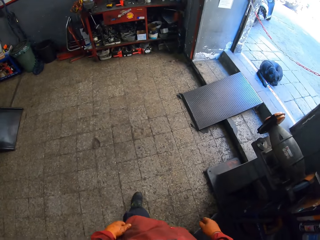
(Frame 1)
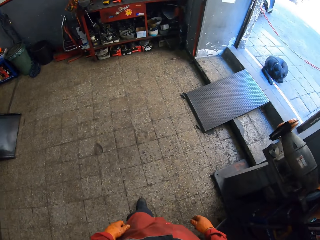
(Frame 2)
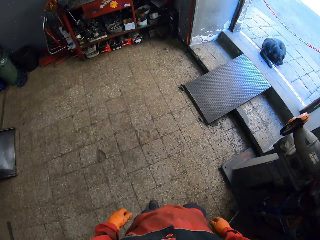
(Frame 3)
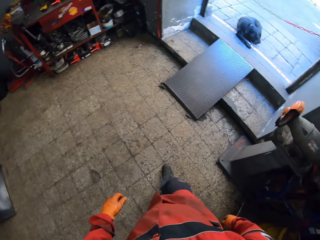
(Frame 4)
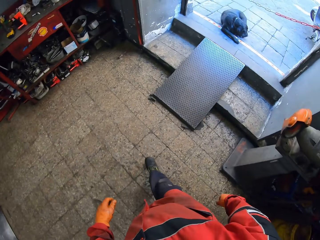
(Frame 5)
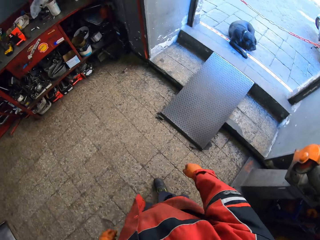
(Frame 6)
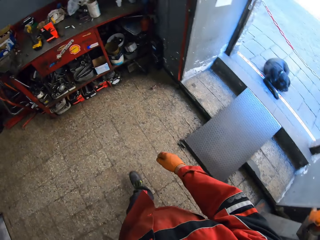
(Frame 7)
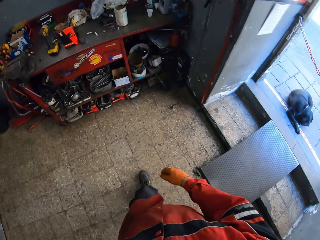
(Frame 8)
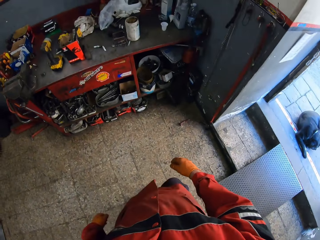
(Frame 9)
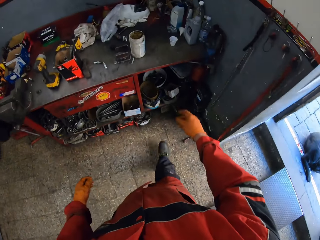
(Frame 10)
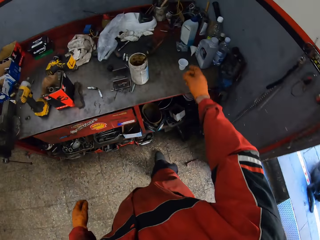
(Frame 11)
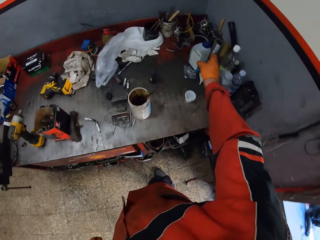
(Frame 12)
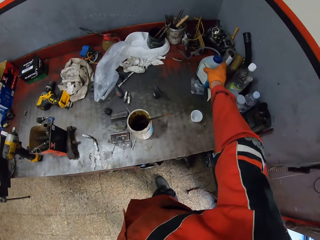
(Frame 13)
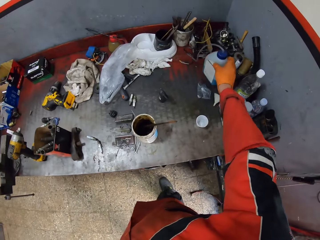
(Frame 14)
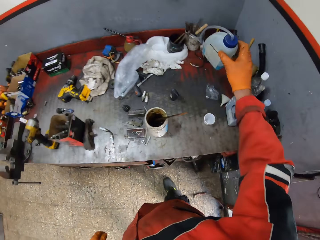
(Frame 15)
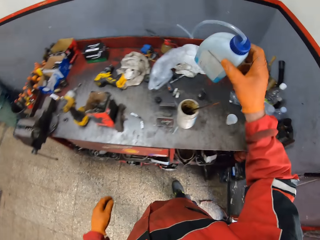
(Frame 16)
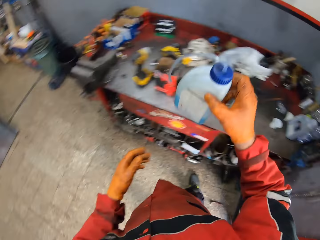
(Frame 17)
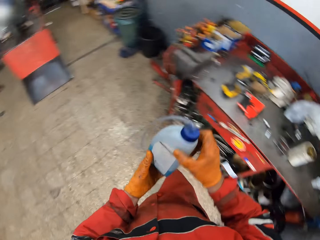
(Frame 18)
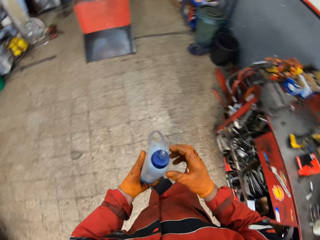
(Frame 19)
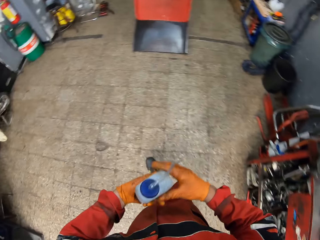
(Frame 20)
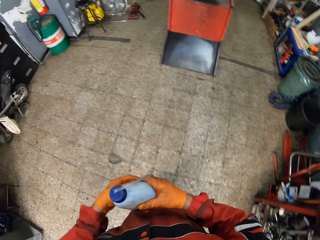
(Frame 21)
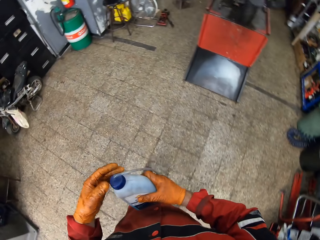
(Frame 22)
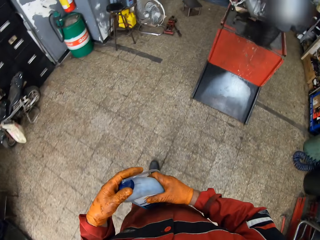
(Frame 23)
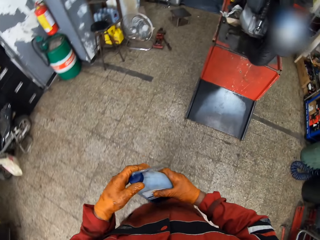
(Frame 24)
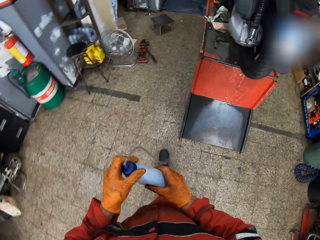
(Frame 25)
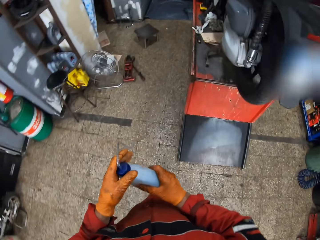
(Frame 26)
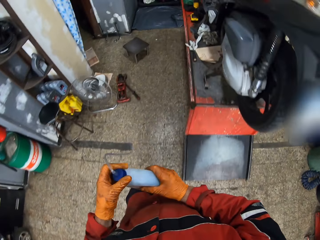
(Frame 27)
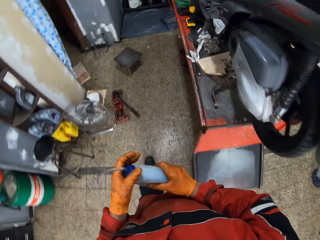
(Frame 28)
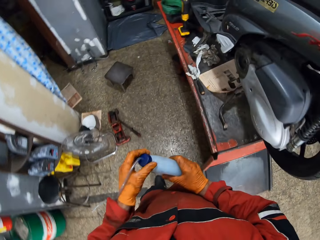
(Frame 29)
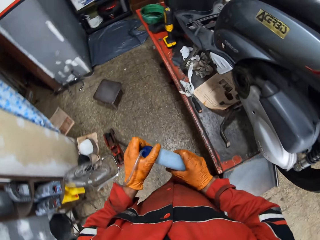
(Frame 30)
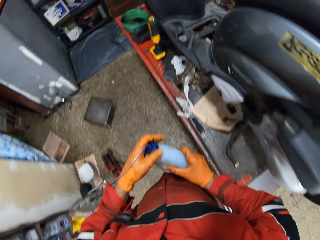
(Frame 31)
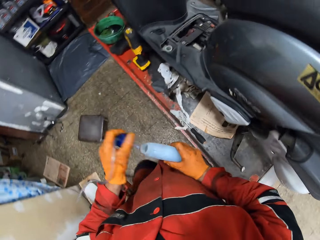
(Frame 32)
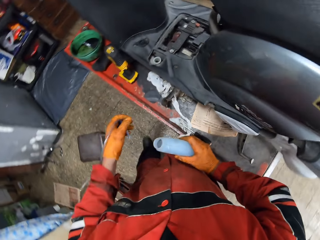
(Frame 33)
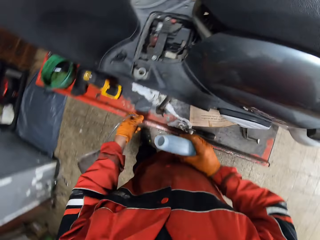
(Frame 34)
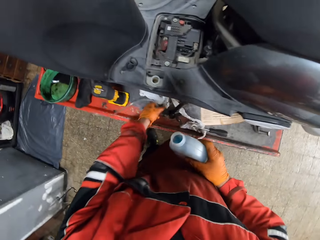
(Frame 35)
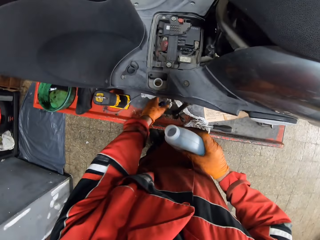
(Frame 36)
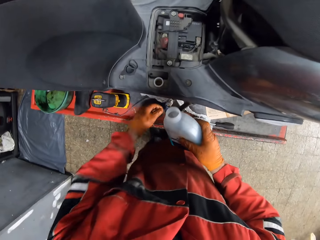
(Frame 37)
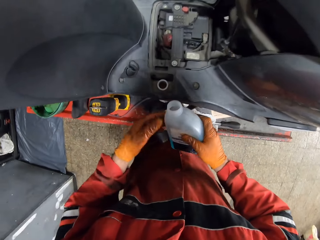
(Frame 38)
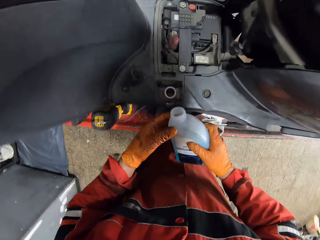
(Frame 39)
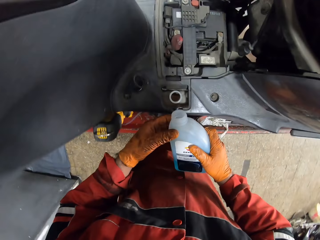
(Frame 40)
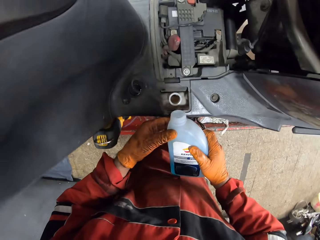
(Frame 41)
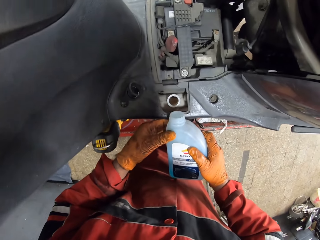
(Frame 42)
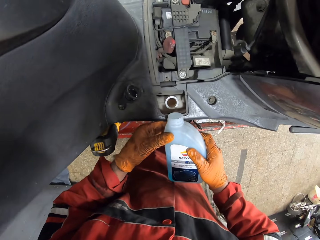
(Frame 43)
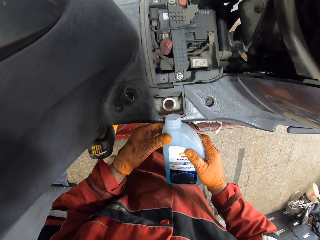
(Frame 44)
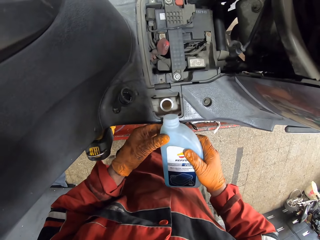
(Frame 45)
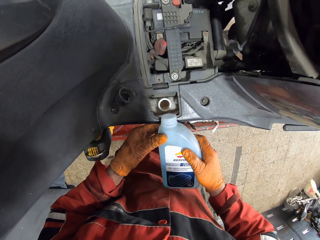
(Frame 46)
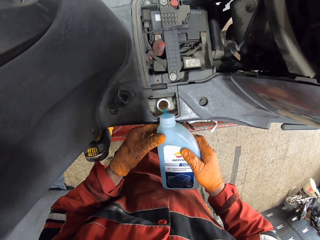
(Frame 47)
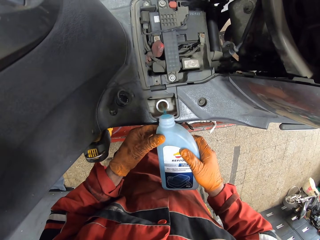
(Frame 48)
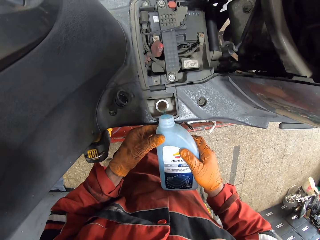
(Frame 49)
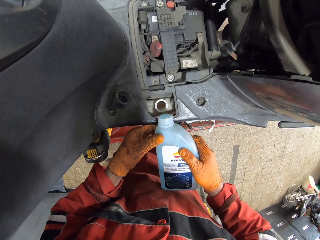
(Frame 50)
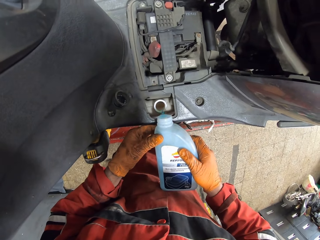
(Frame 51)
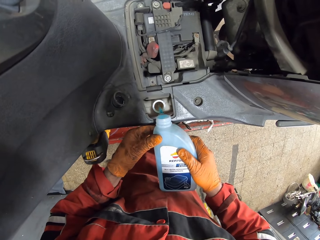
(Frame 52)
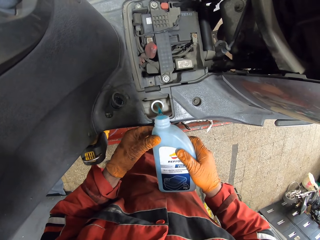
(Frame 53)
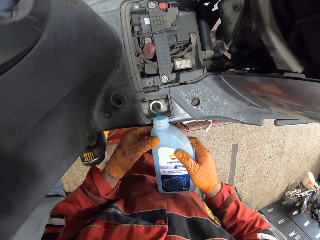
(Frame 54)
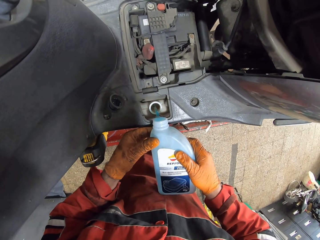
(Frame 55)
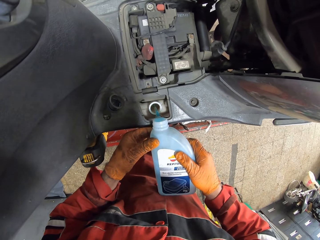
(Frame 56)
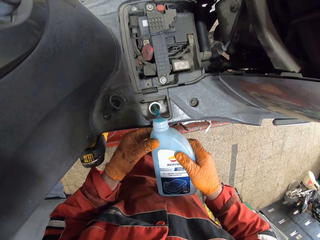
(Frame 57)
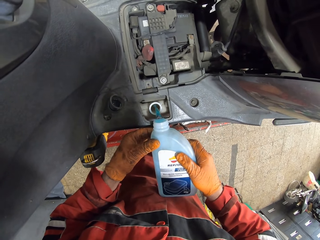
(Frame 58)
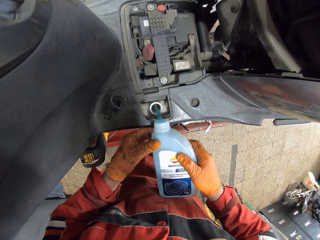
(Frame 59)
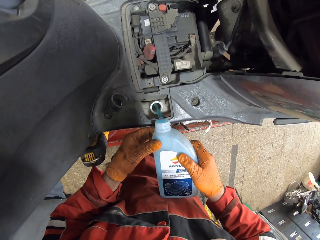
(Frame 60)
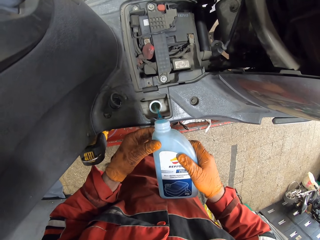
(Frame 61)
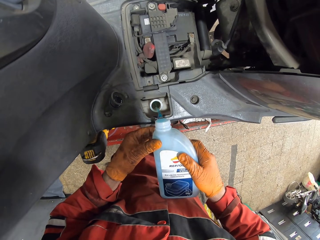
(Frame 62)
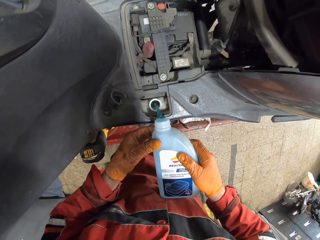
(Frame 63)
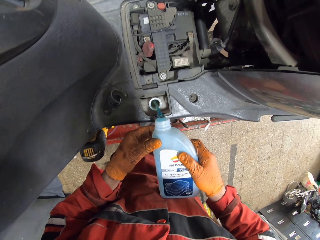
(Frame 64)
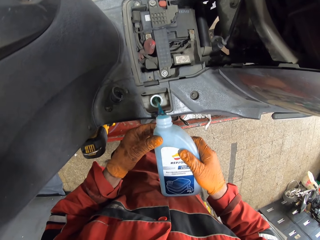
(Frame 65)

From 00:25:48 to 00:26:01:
The camera wearer turns to the left. He walks towards the tool table. He picks a bottle of oil from the tool table with his right hand. He walks to the motorcycle. He opens the bottle cork with his left hand. He drops the bottle cork on the workbench. He pours oil into the motorcycle oil tank with both hands.

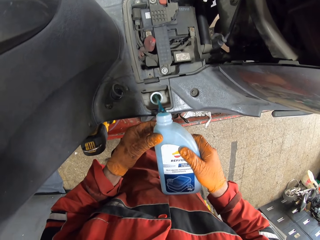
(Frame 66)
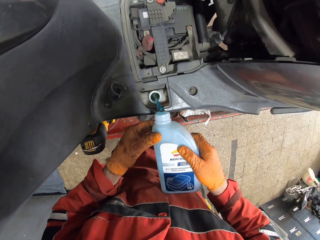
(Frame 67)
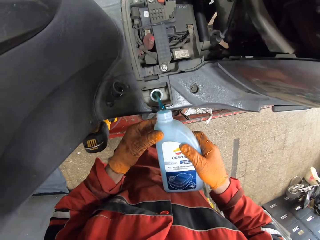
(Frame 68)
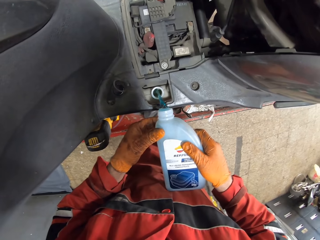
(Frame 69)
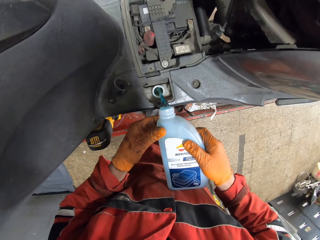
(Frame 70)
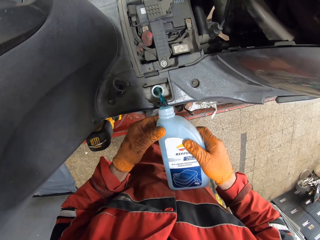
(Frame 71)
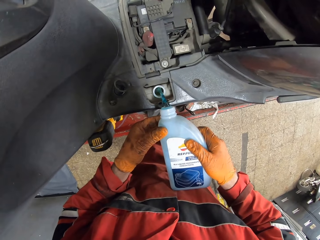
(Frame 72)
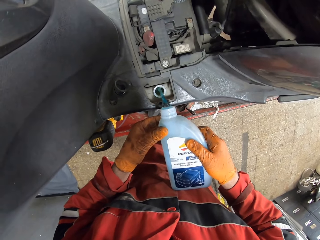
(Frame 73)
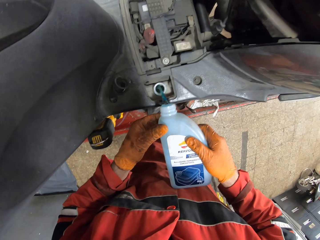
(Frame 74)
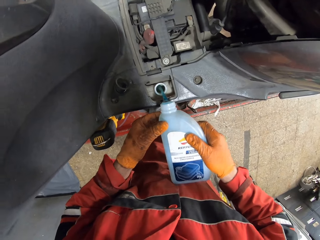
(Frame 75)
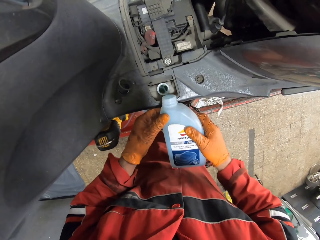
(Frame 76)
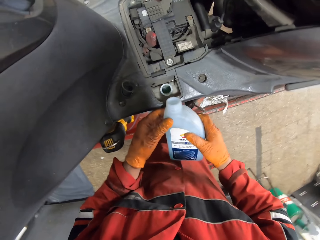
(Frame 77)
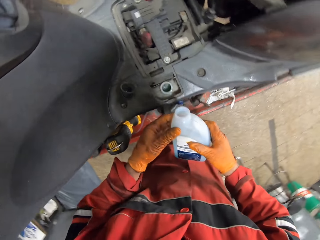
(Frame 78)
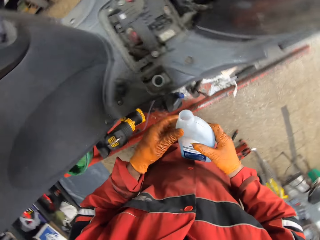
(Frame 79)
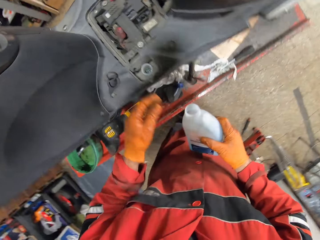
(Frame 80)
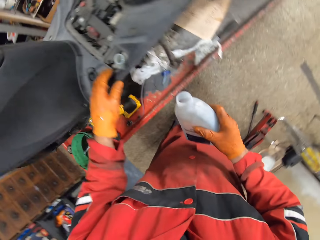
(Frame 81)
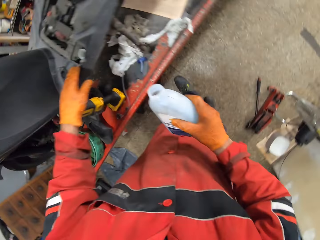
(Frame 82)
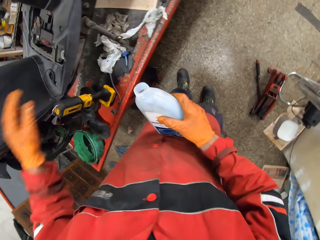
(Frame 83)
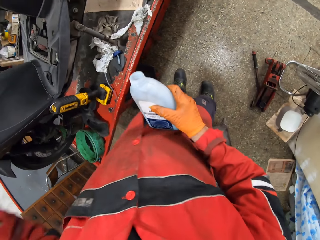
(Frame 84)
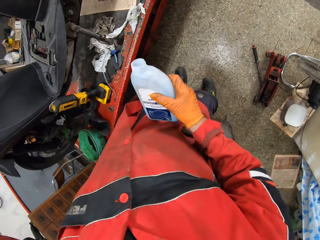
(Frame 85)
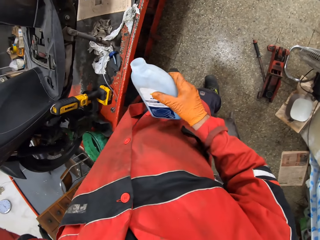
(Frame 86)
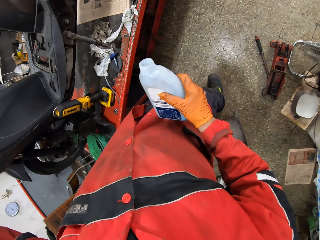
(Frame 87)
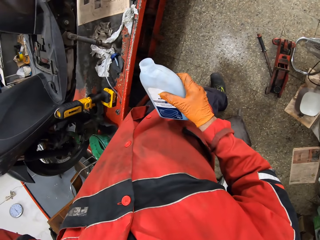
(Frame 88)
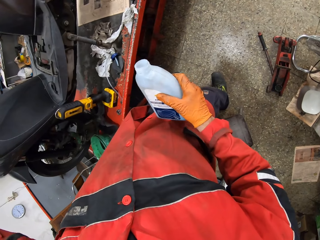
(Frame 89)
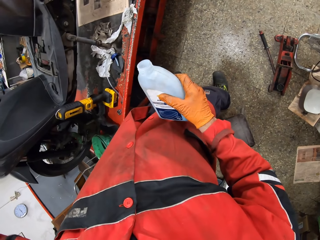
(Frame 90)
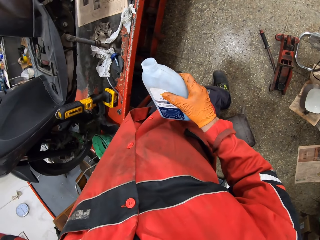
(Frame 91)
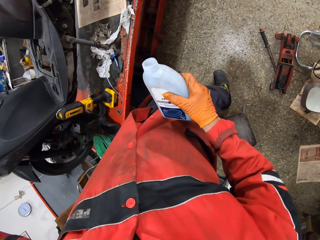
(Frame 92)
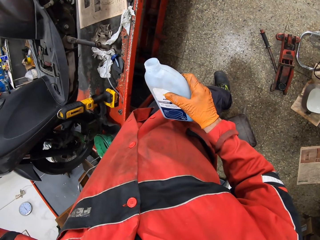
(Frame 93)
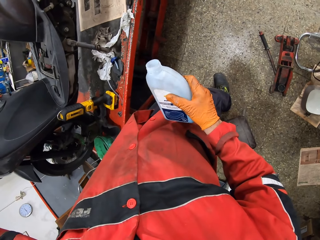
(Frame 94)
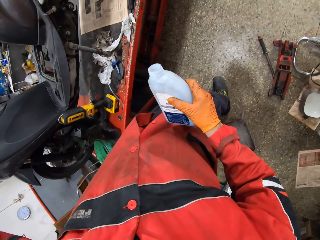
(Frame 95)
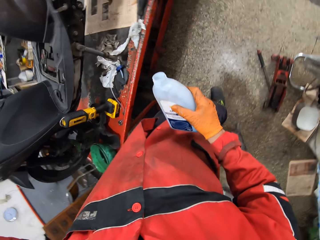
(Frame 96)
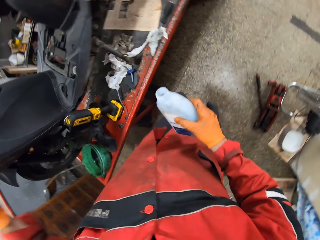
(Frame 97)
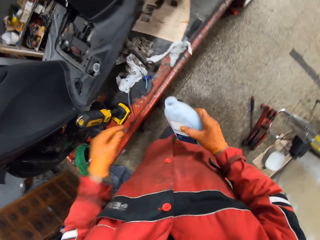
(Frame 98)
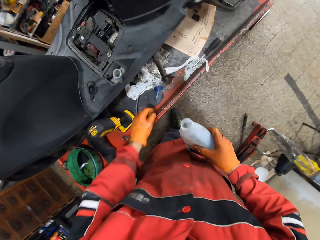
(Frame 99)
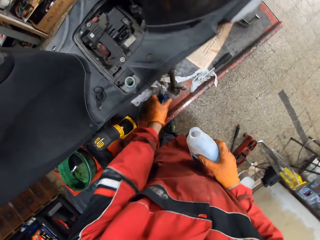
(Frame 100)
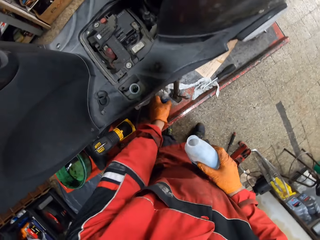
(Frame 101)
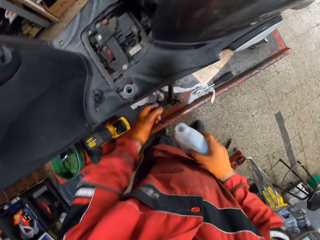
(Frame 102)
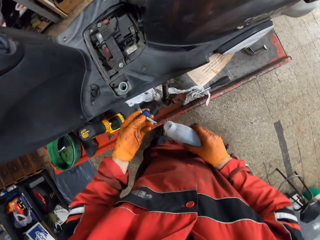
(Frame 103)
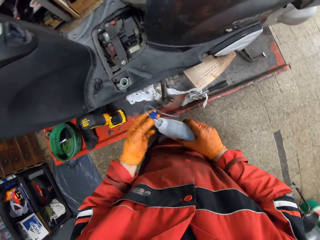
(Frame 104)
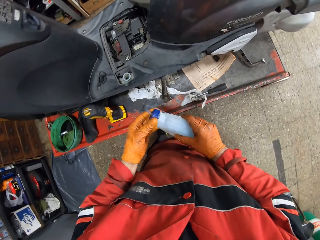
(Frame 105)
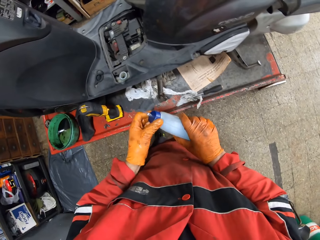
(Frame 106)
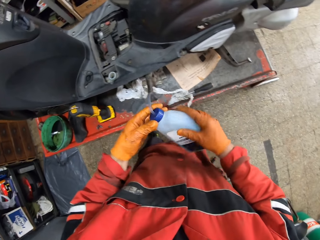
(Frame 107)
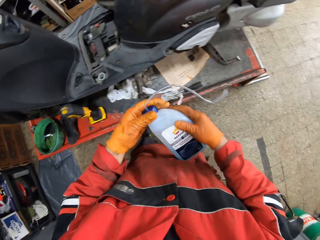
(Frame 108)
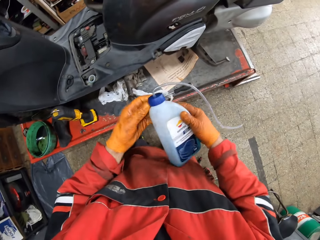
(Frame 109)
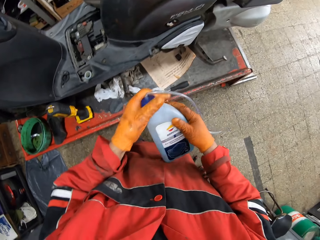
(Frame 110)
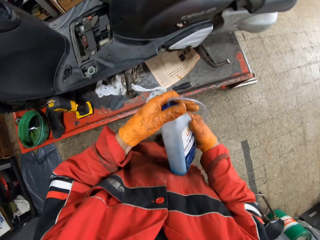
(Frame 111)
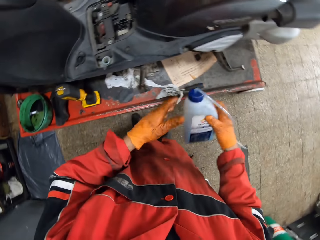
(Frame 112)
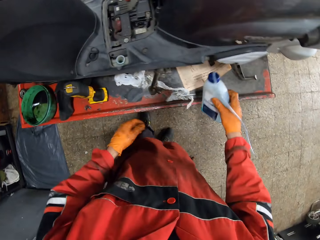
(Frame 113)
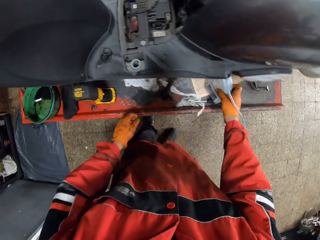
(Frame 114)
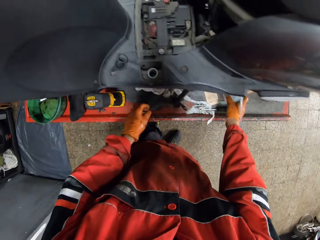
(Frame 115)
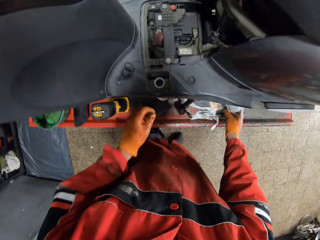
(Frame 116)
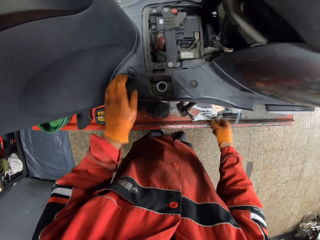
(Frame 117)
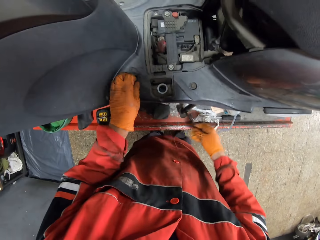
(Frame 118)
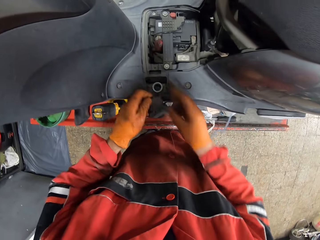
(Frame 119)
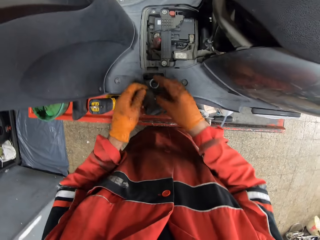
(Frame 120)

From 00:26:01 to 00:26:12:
The camera wearer holds the bottle. He raises his left hand. He holds the motorcycle. He picks the bottle cork from the counter with his left hand. He covers the bottle of oil with the bottle cork. He drops the bottle of oil on the workbench with his right hand. He picks the oil tank cork with his left hand.
